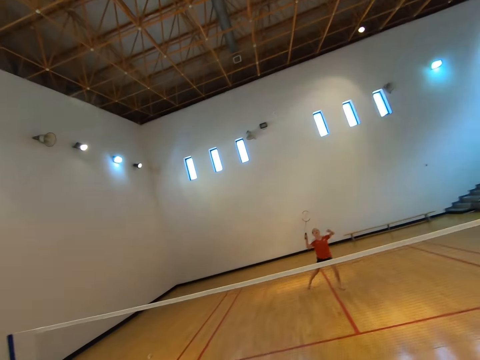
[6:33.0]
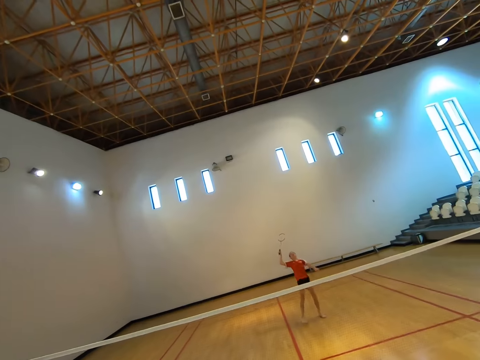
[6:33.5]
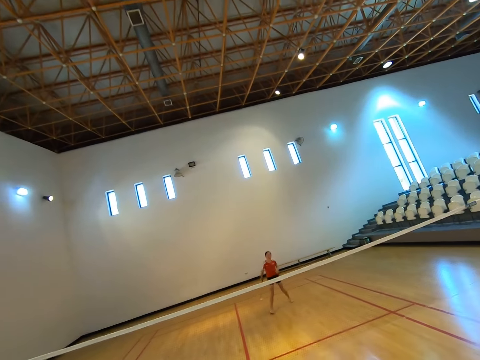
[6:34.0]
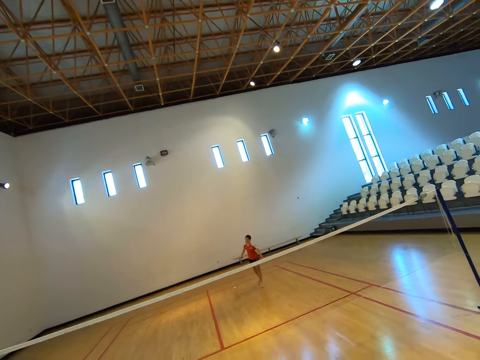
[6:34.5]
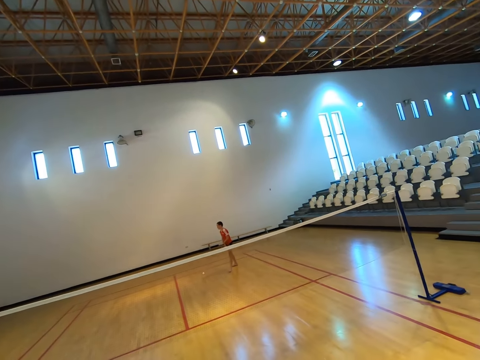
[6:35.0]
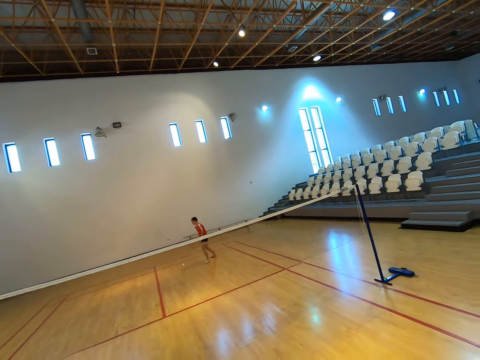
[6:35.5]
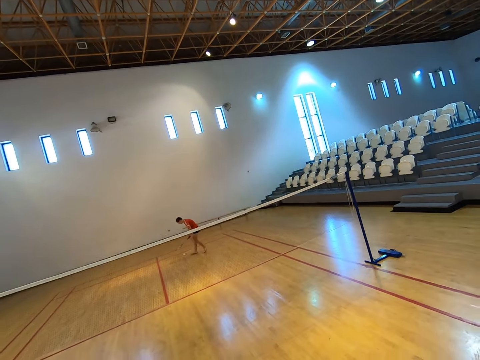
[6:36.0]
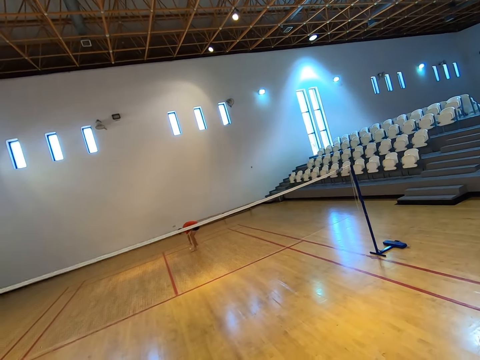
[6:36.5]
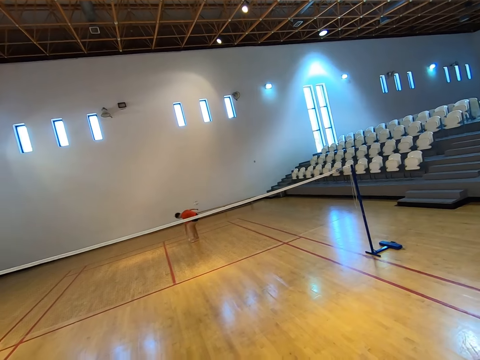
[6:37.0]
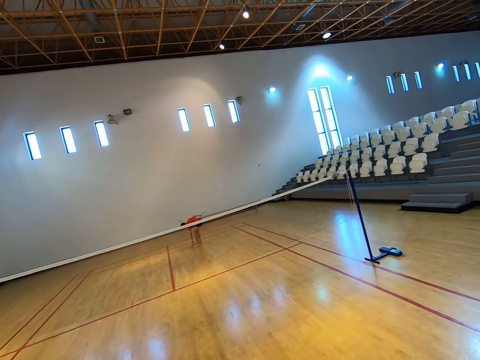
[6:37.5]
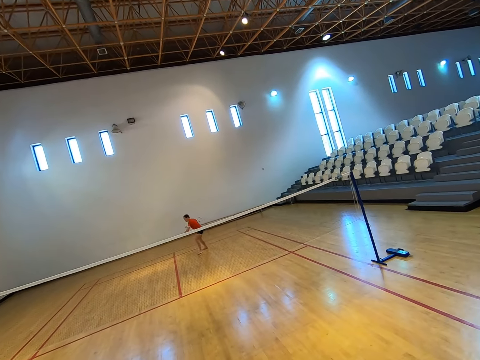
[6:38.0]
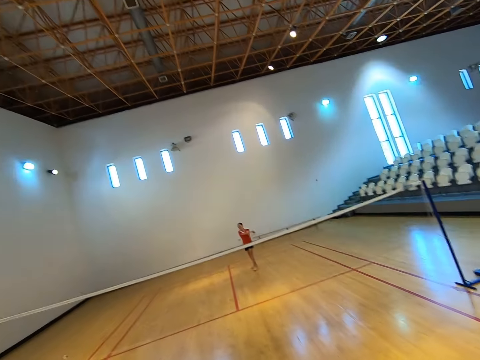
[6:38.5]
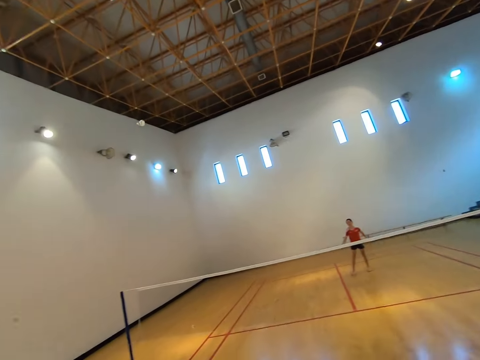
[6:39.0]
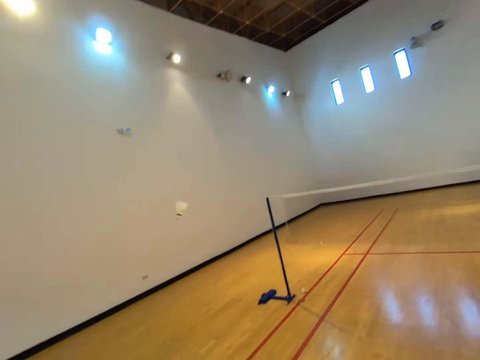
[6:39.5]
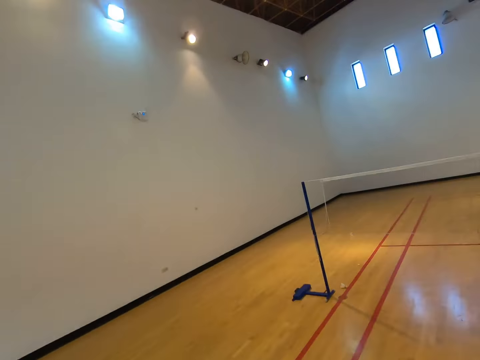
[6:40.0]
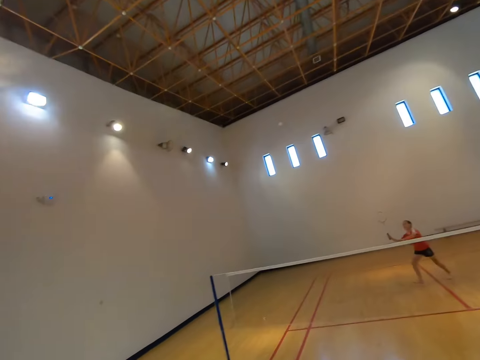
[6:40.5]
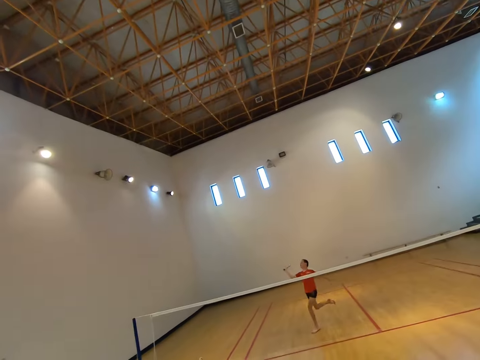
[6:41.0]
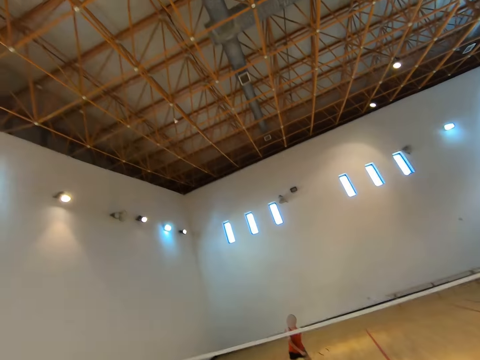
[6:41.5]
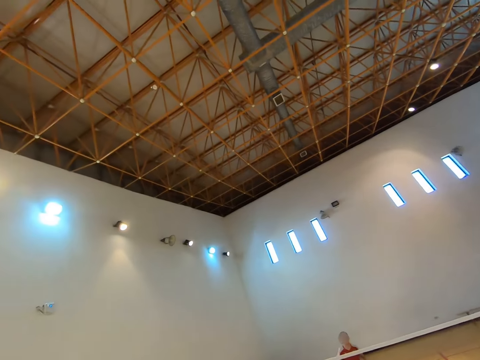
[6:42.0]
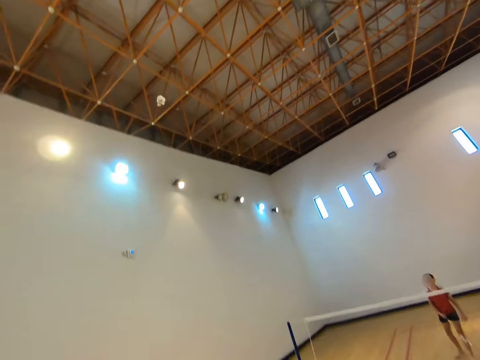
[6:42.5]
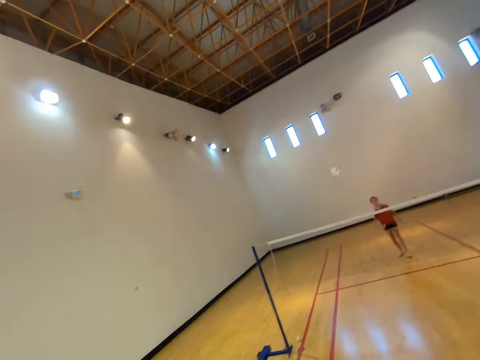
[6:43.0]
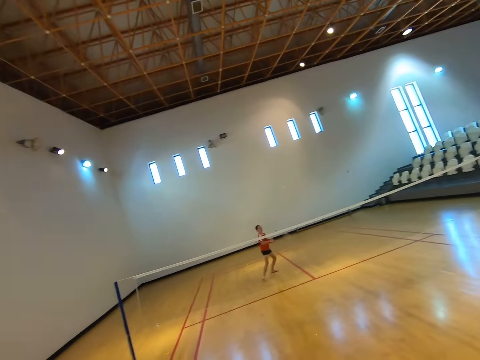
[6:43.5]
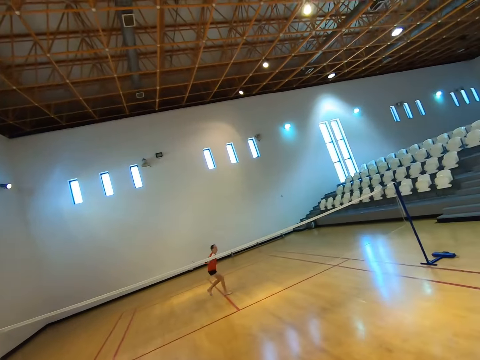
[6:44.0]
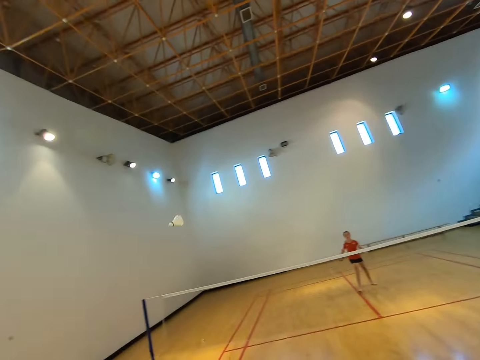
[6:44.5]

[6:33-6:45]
A boy bends towards the floor, picks up the shuttlecock on the floor and stands up. The boy bends towards the floor, picks up the shuttlecock and stands up. The boy hits the shuttlecock with a racket. The boy plays badminton with the camera wearer. The camera wearer hits the shuttlecock with the racket.

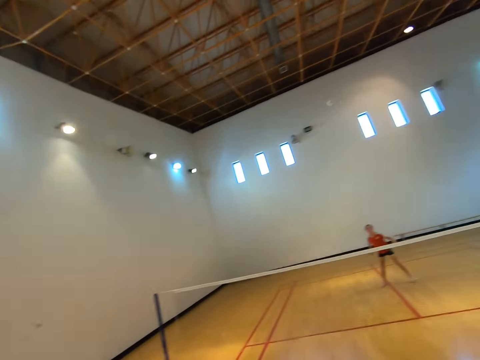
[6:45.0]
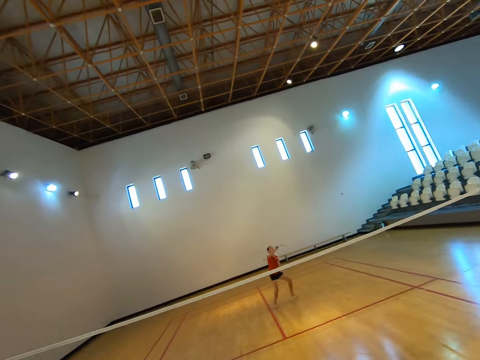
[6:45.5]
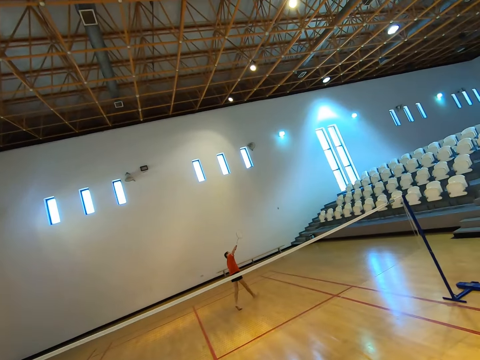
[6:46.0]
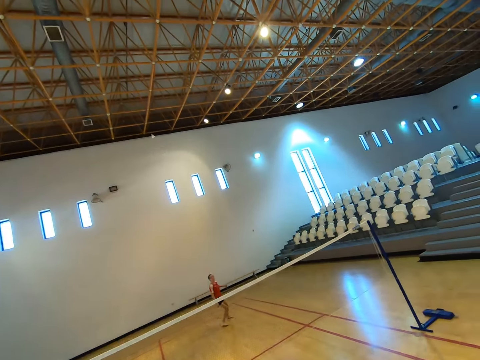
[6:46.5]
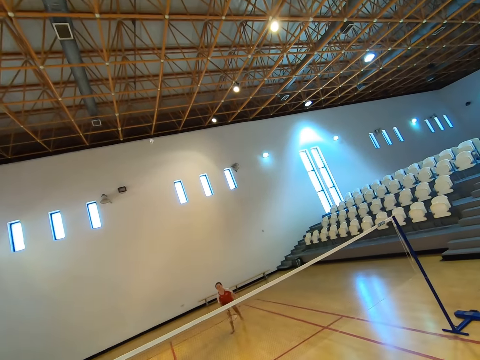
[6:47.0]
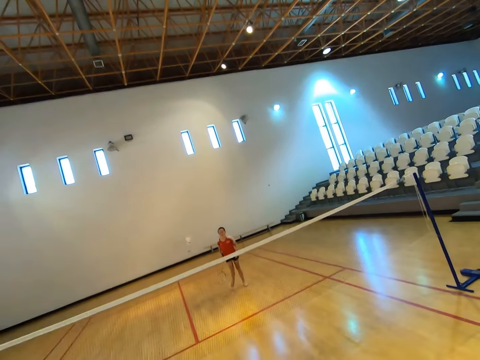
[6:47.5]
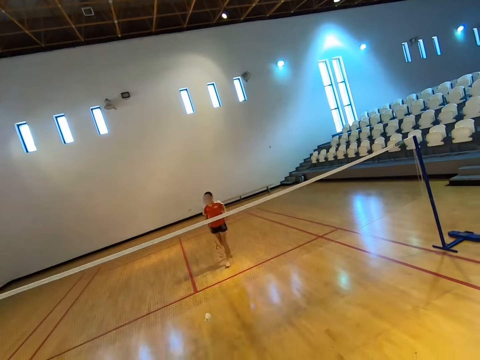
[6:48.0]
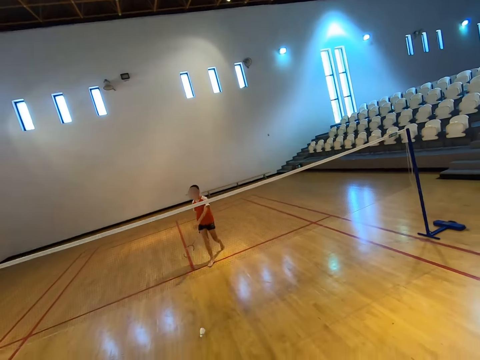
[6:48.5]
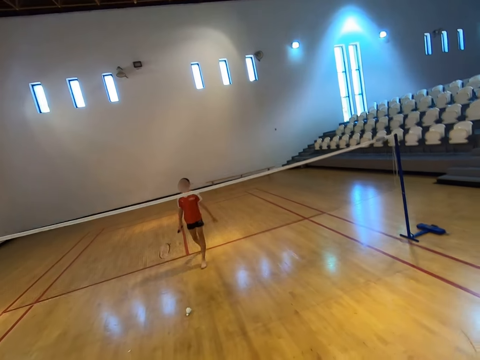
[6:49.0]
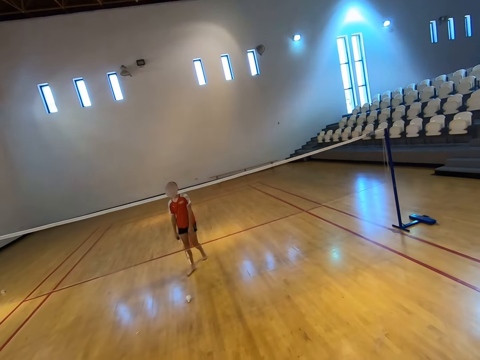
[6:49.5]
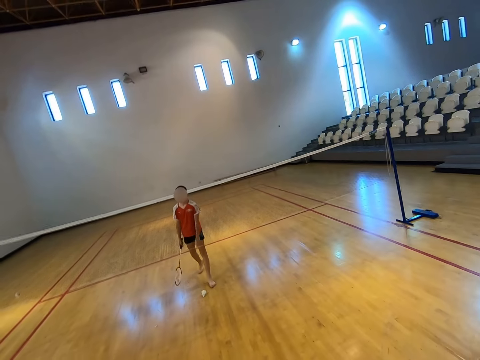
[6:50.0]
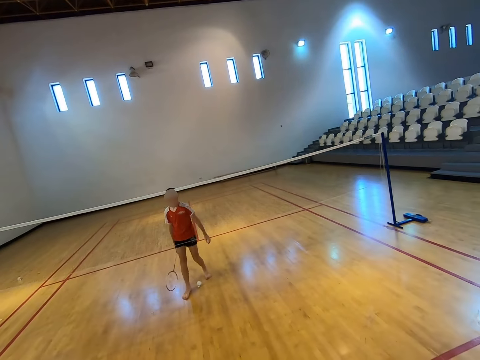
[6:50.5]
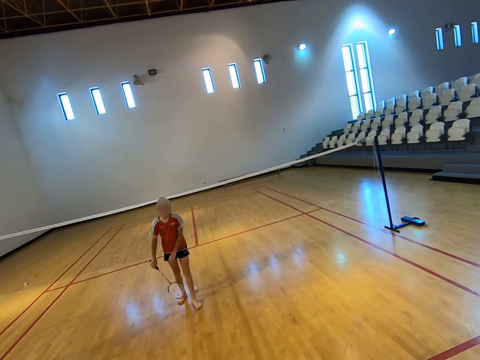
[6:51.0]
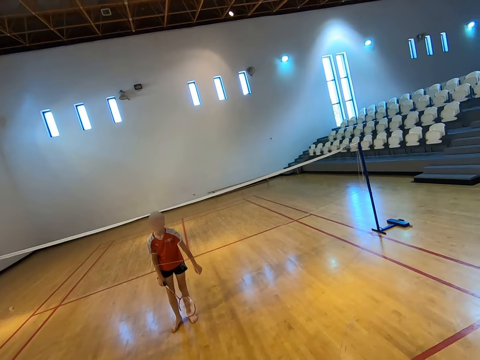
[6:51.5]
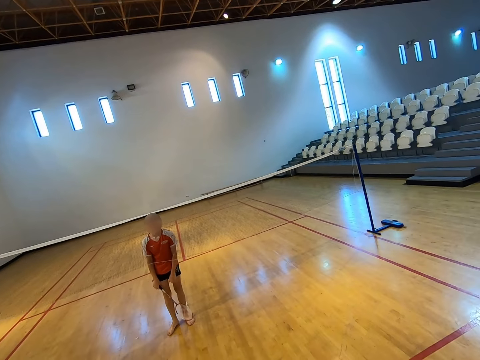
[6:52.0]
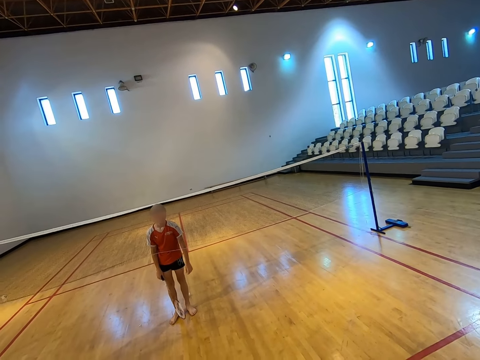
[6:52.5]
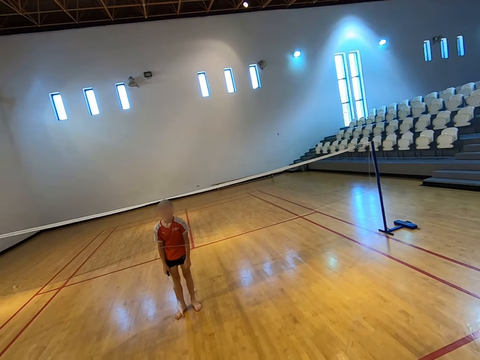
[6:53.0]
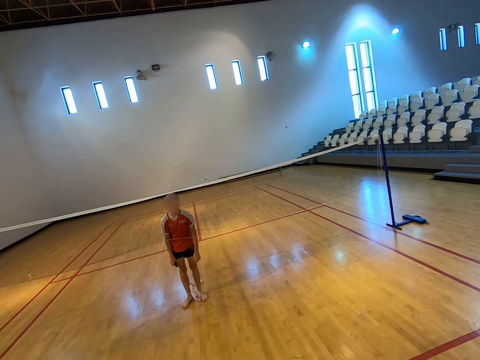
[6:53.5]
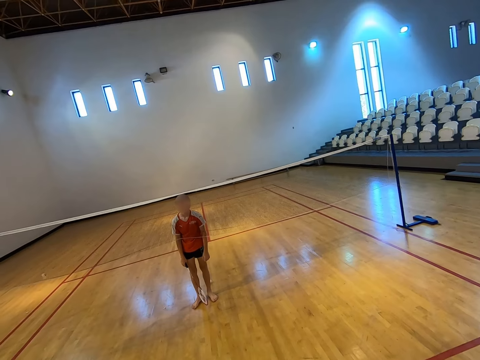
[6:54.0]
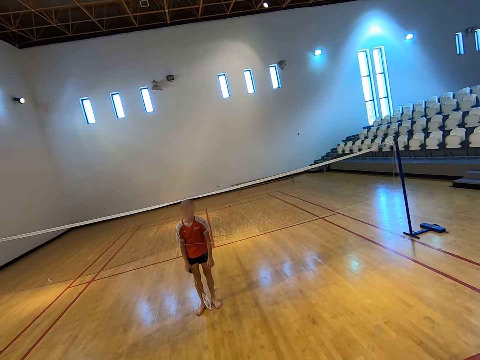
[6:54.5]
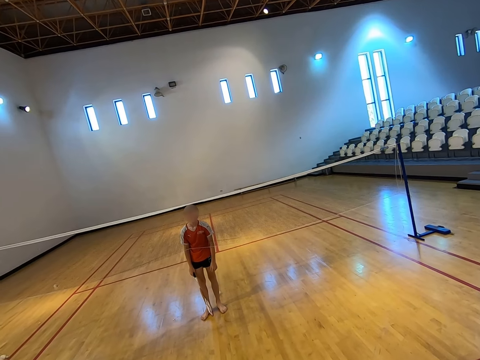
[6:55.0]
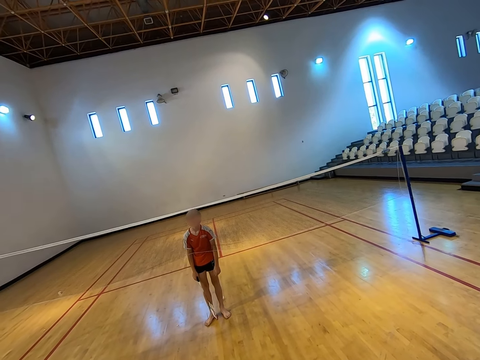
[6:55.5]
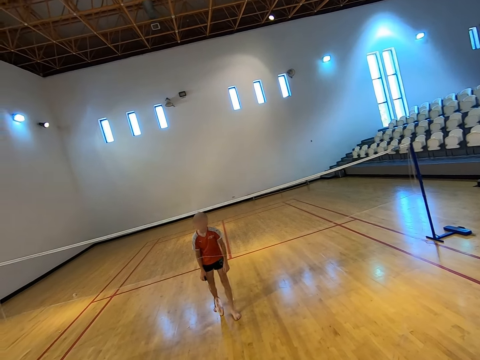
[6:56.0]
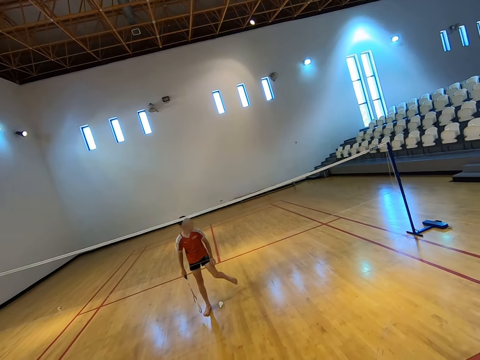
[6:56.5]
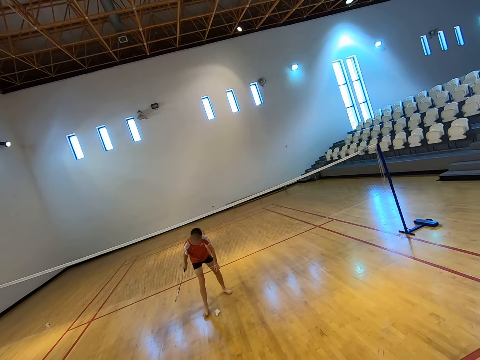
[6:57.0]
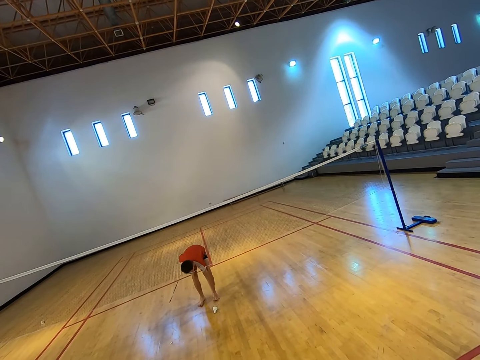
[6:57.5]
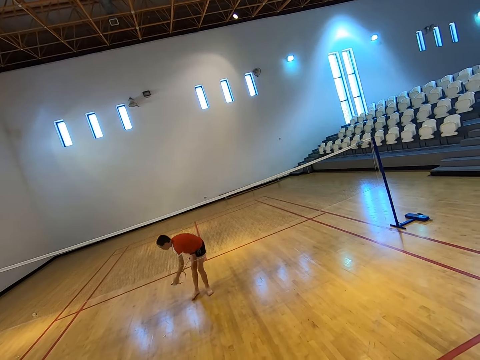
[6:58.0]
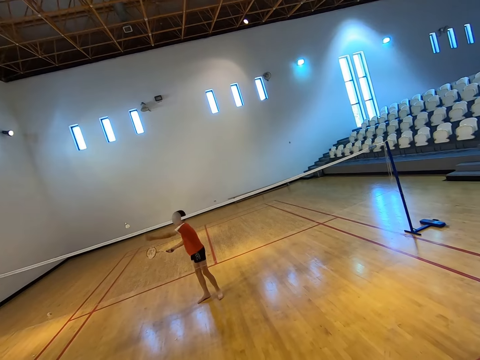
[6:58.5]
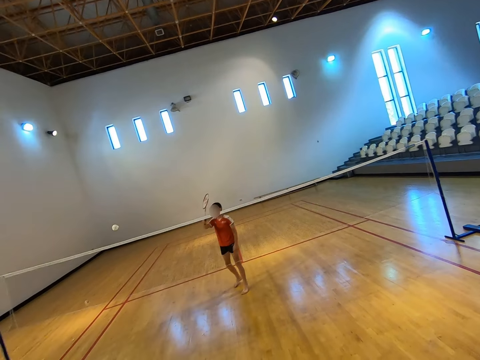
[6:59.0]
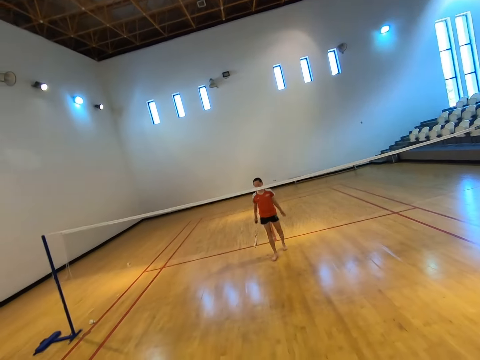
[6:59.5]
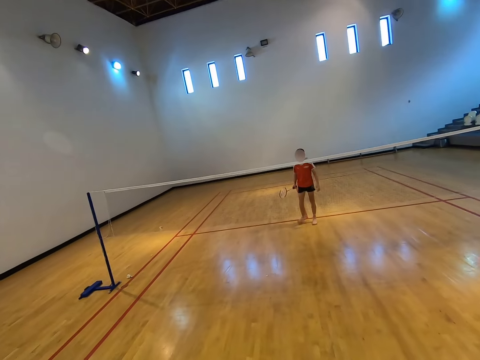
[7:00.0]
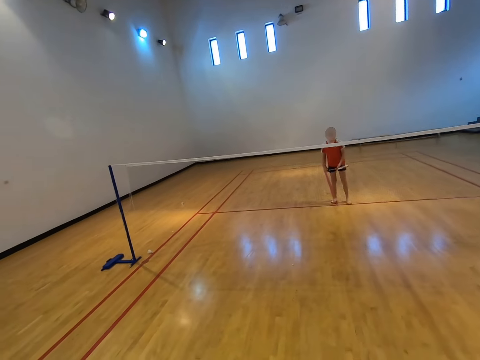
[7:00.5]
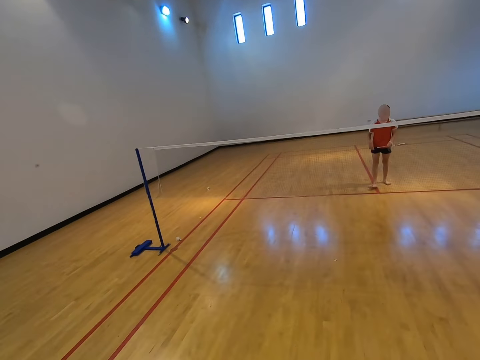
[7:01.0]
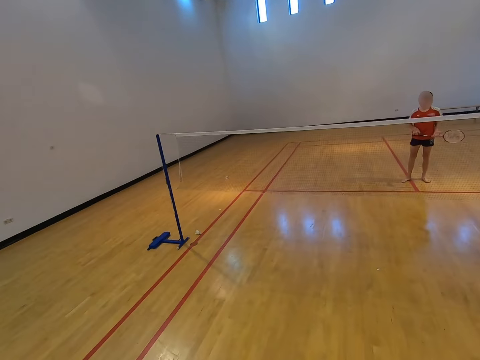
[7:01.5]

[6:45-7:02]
A boy walks towards the shuttlecock. The camera wearer stares at the boy. The boy walks away from the net. The boy bends towards the floor, picks up the shuttlecock on the floor and stands up. The boy hits the shuttlecock with the racket. The camera wearer walks towards the shuttlecock.
